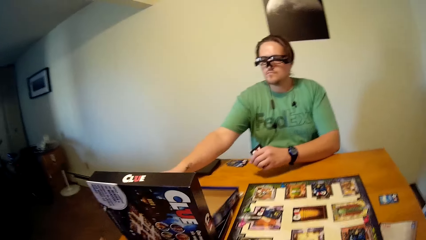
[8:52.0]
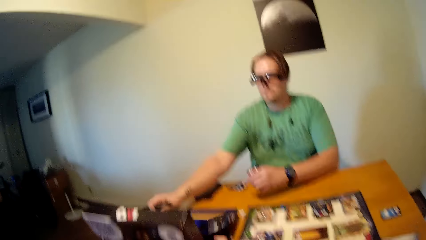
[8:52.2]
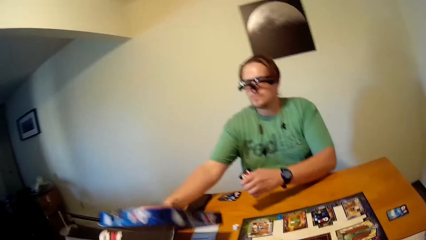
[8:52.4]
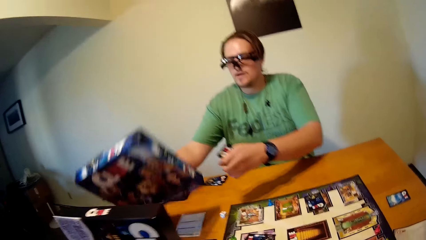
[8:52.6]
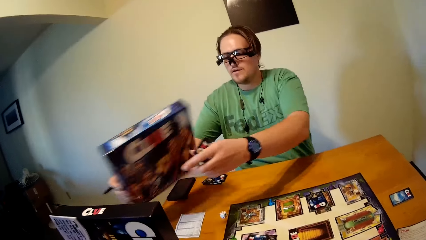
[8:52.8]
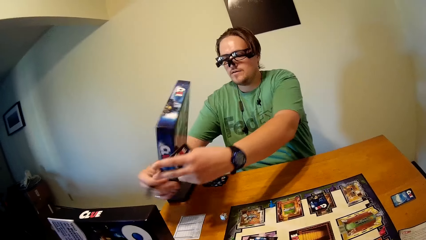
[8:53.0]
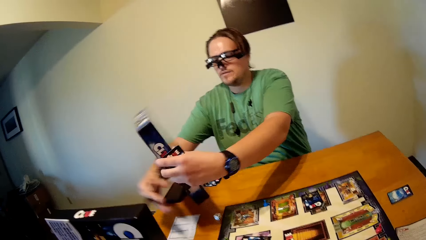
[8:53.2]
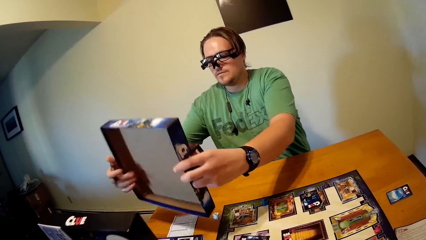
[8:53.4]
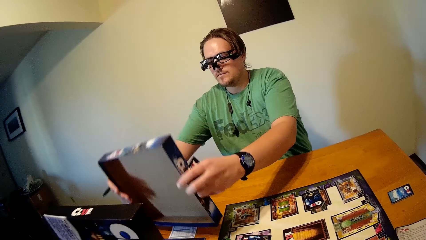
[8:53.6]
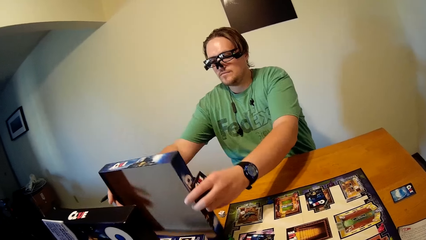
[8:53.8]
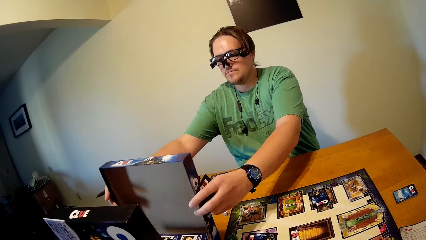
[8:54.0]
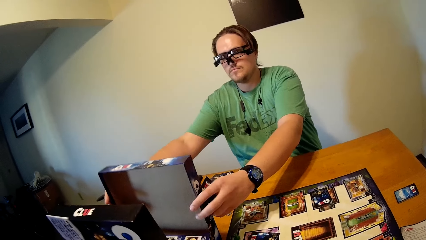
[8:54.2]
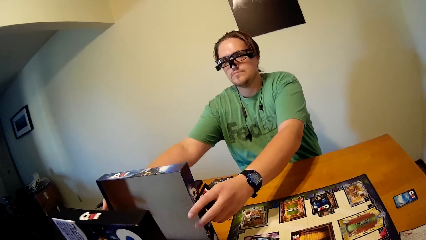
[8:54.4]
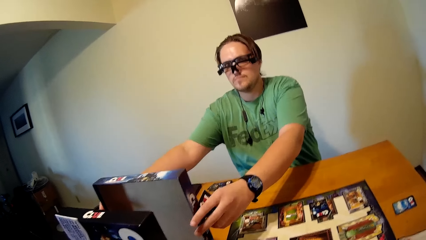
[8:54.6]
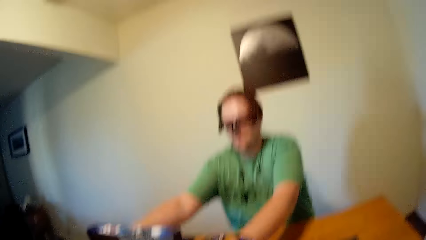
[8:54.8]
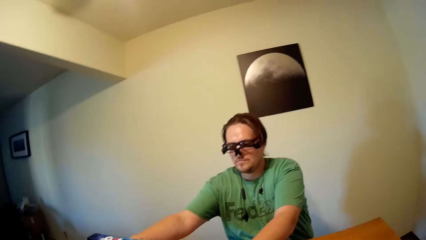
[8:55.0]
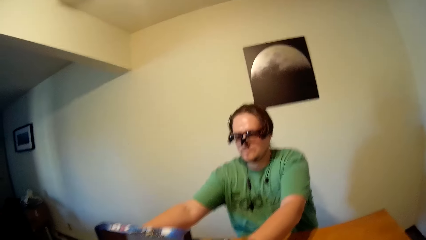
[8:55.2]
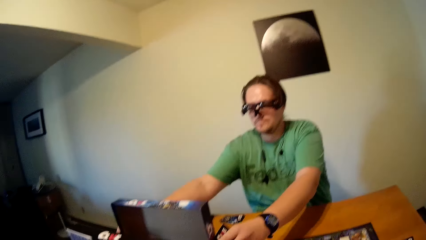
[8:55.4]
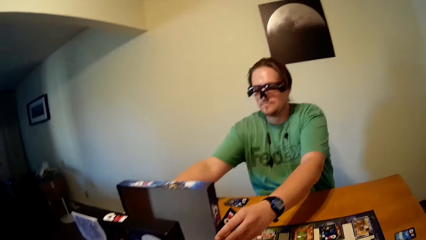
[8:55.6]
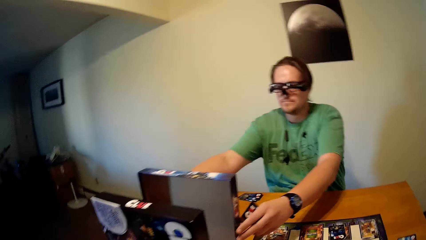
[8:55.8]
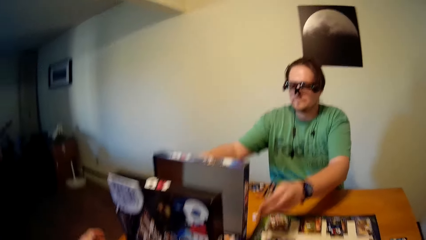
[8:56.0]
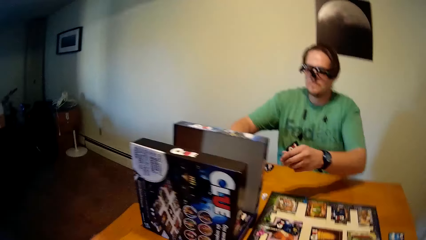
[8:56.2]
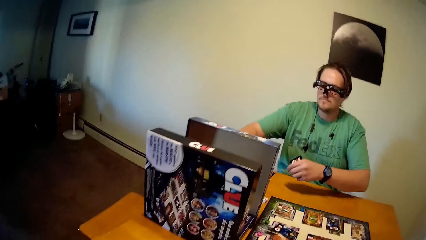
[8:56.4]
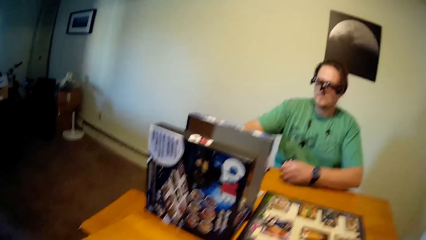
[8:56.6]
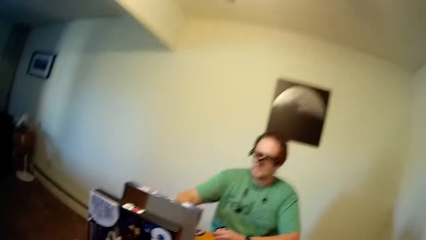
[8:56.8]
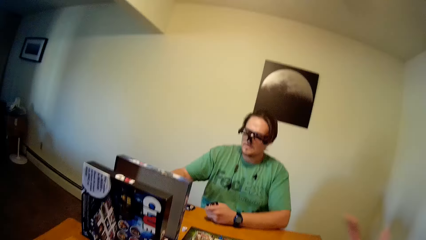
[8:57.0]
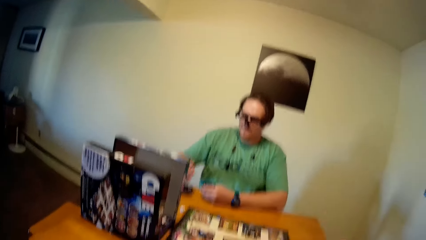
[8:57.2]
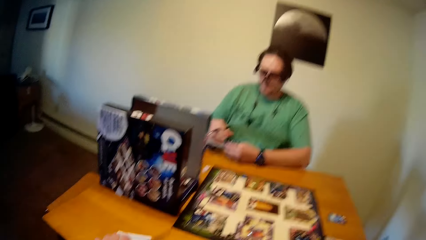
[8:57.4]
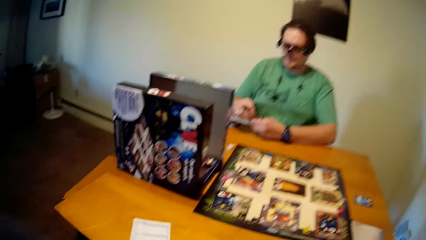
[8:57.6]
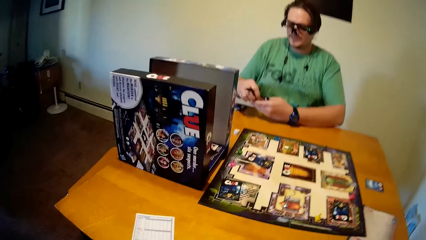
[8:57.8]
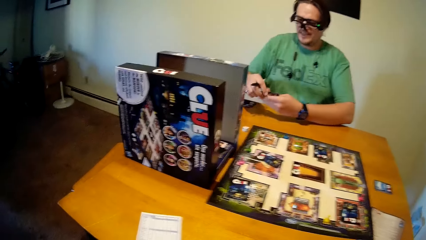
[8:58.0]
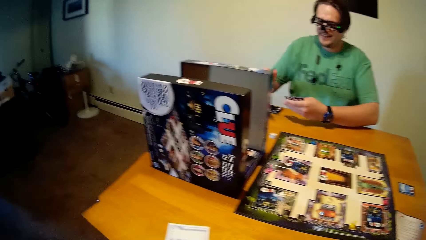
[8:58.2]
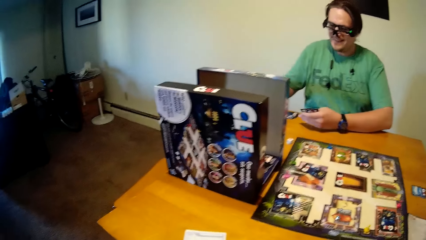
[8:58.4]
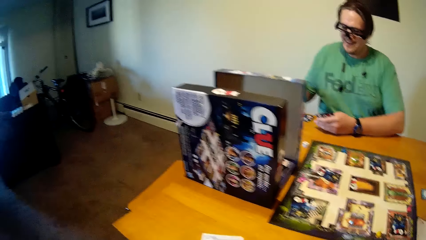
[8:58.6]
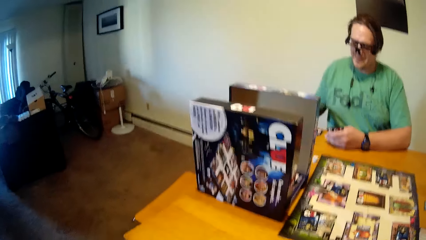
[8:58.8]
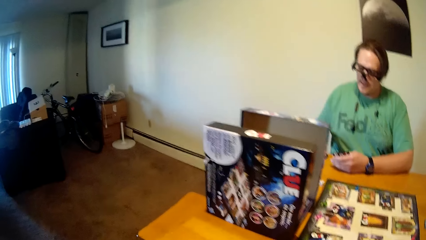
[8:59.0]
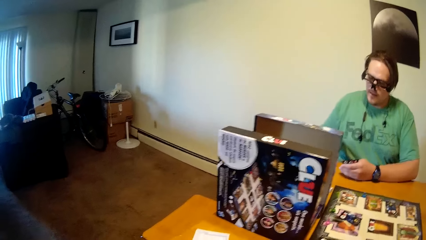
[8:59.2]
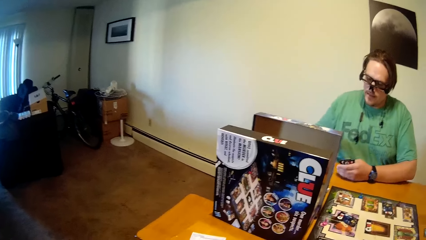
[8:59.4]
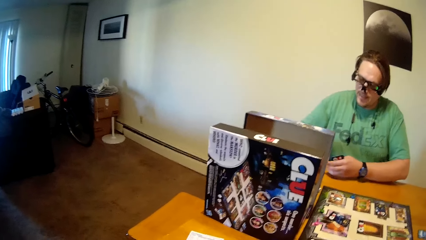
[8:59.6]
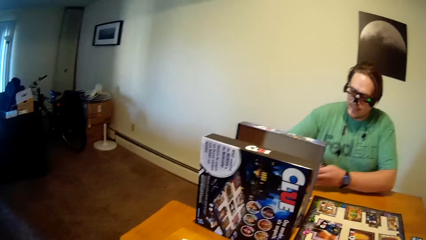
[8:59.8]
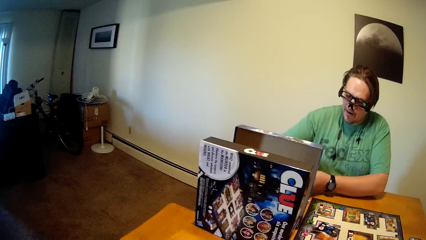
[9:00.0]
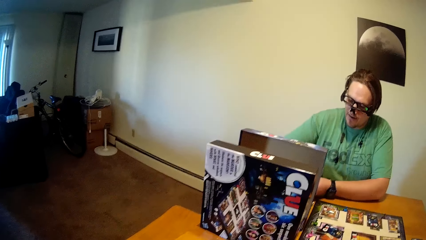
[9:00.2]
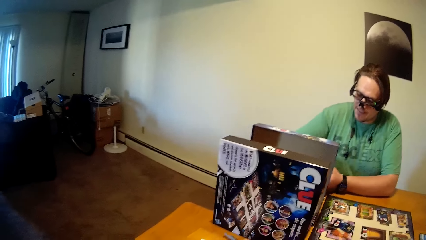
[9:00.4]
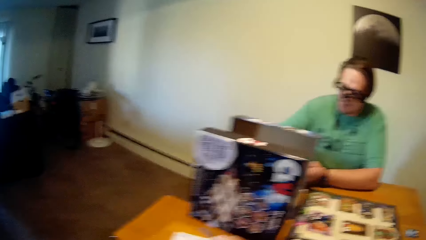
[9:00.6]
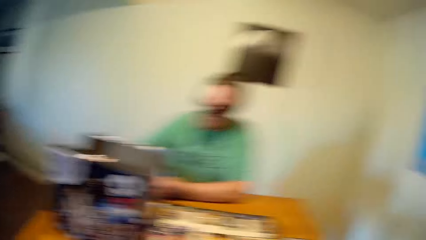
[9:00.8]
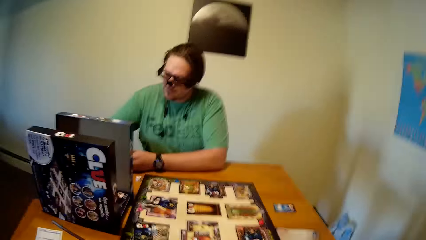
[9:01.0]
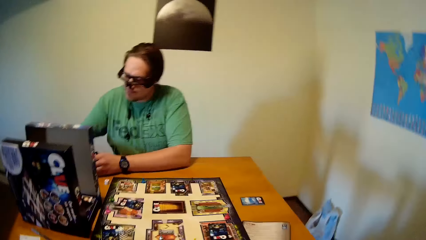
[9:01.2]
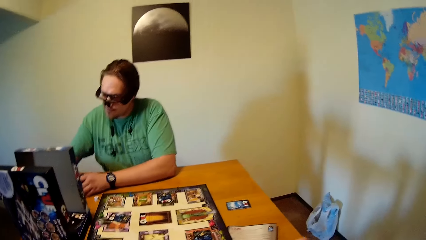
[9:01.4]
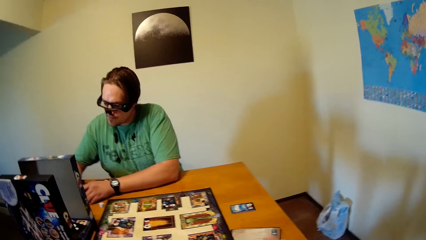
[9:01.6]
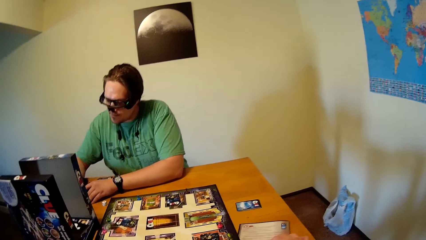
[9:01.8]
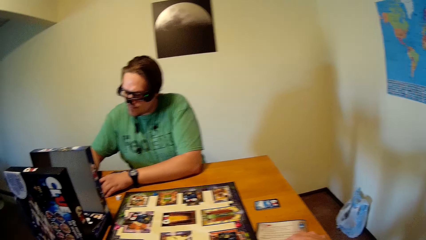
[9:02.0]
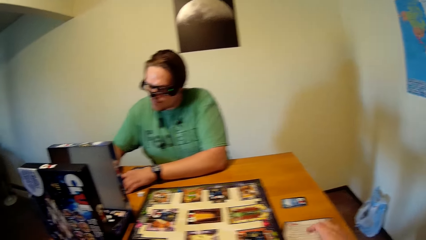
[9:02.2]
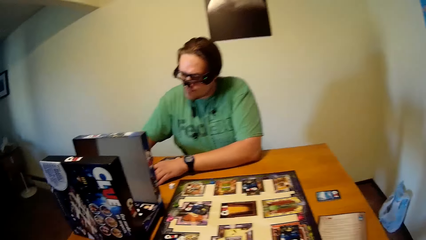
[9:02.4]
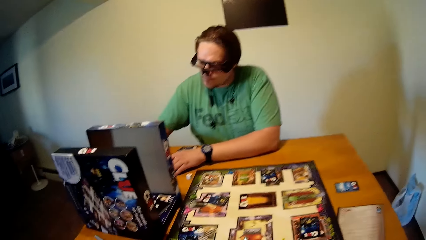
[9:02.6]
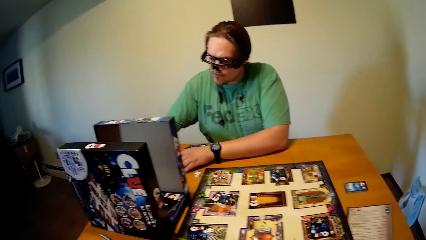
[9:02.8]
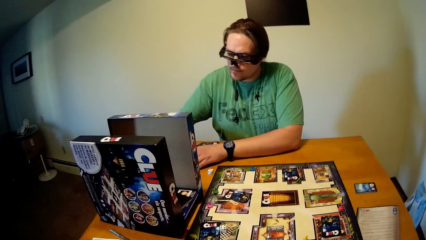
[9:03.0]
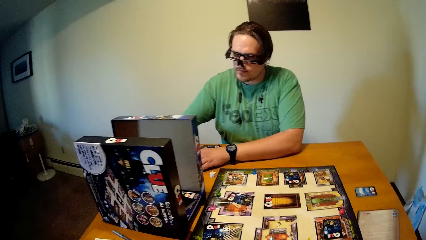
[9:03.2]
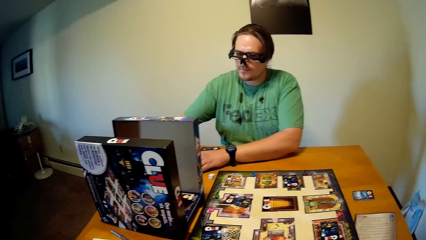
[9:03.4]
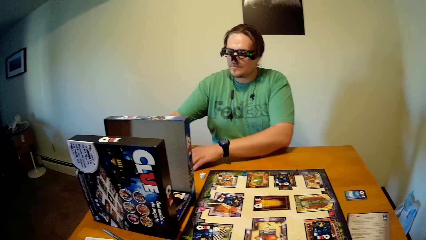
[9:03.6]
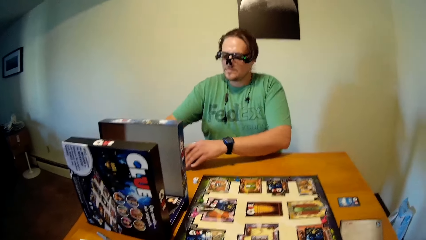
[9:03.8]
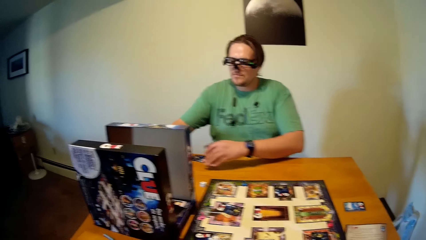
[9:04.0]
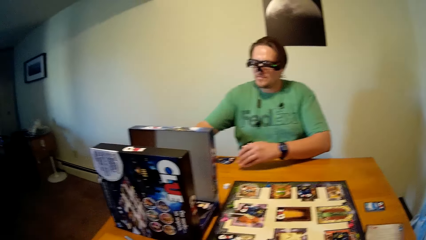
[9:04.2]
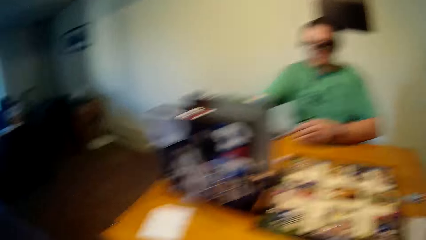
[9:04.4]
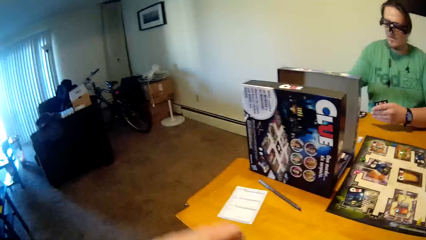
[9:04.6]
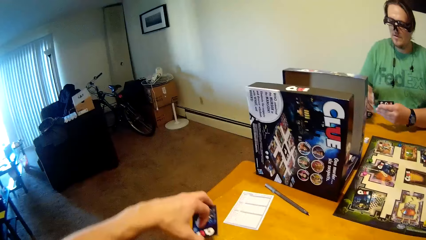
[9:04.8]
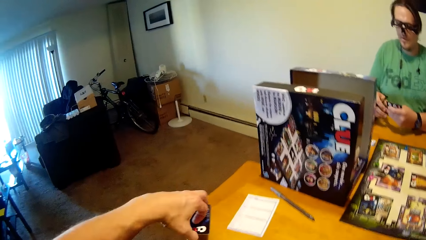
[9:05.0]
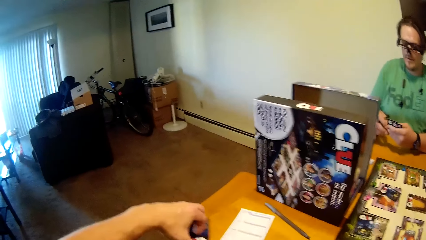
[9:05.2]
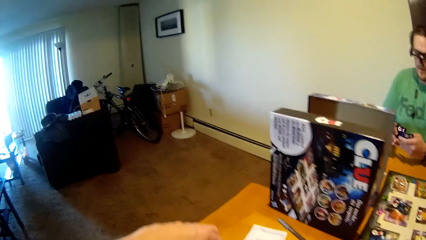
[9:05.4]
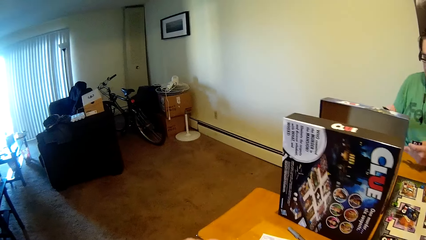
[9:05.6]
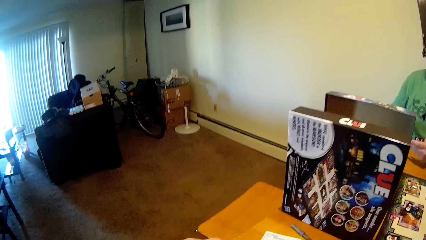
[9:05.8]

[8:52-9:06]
A man positions the cardboard. He turns his game pack cover with both hands. He writes behind the game pack cover. The camera wearer places game cards on the table with his left hand.

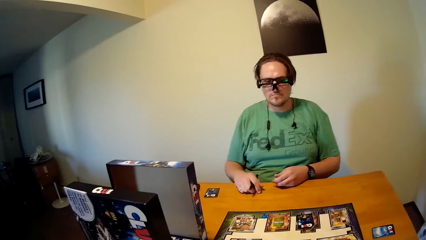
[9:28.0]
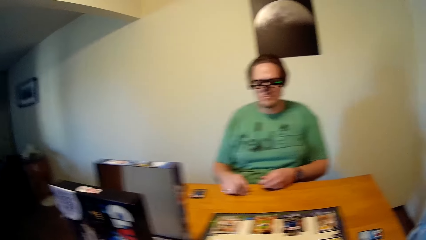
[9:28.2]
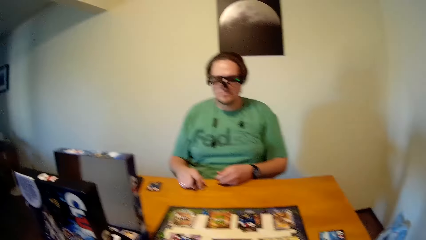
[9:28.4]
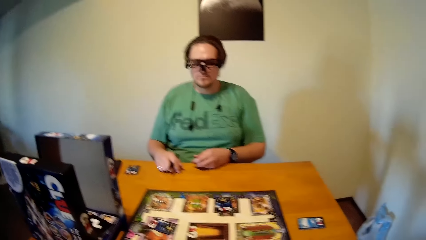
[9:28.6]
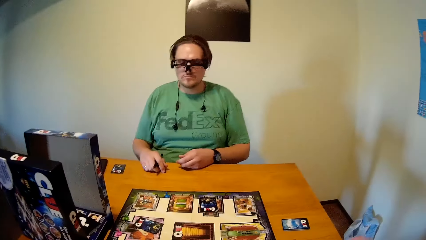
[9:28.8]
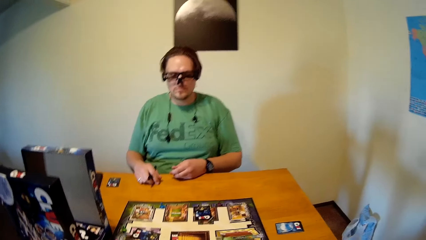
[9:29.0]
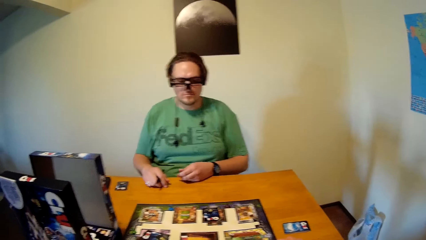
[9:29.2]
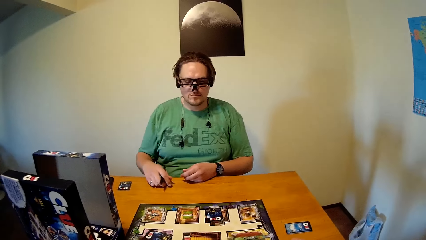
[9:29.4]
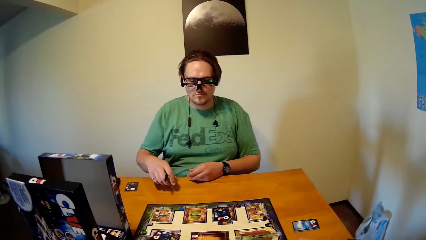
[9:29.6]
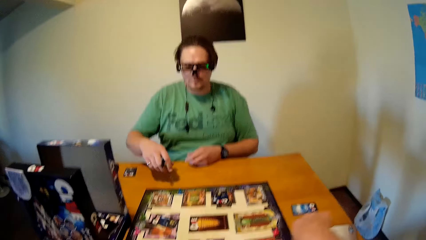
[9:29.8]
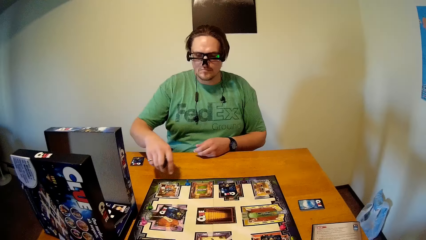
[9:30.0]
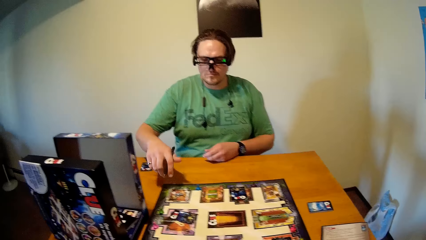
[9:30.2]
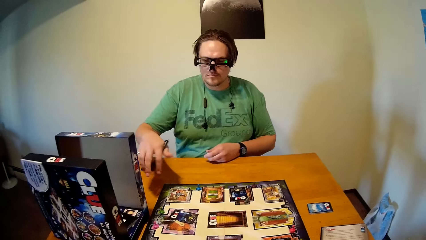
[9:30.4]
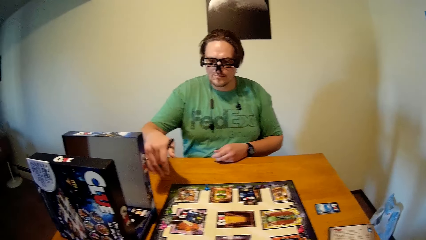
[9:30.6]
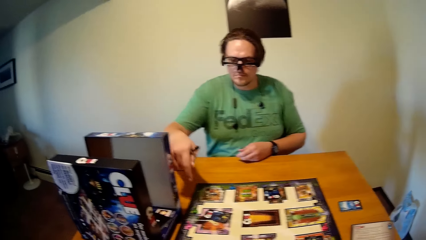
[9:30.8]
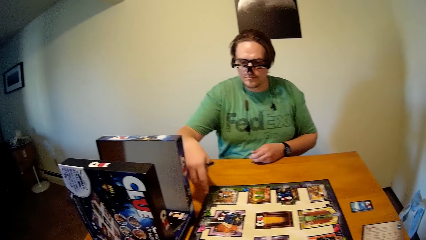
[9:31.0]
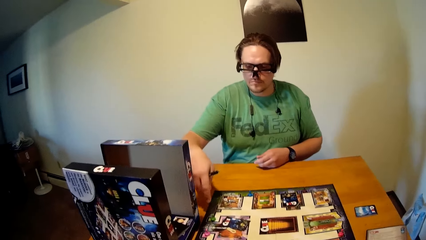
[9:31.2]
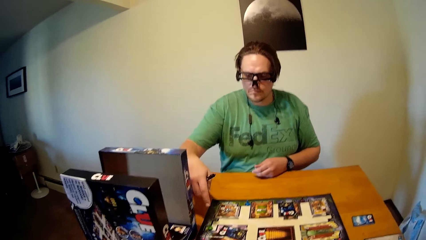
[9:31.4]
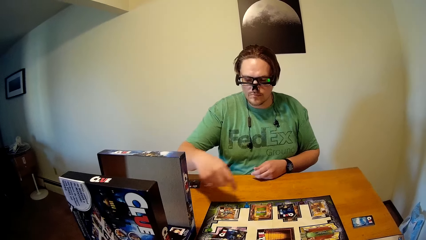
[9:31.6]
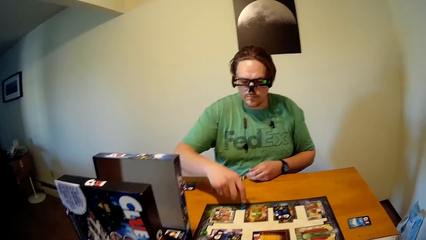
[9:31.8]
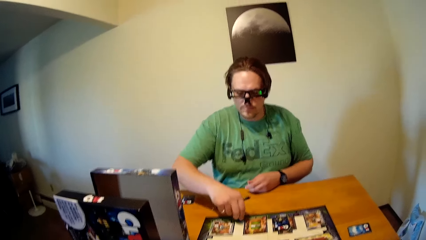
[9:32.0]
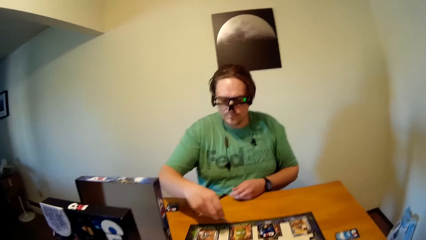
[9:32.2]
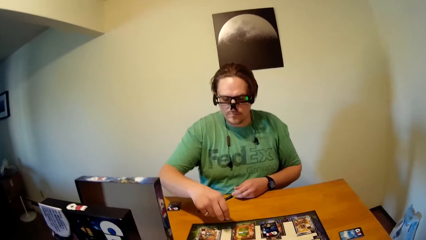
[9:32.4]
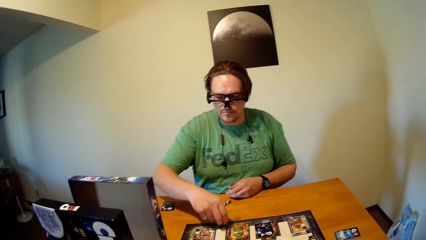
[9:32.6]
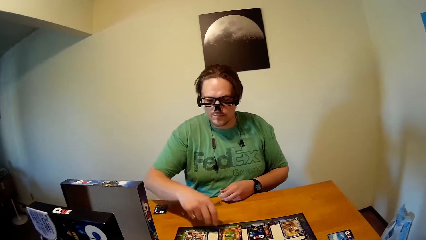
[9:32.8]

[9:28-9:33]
A man plays a board game on the table with a pen in his right hand. He touches the board game token.
